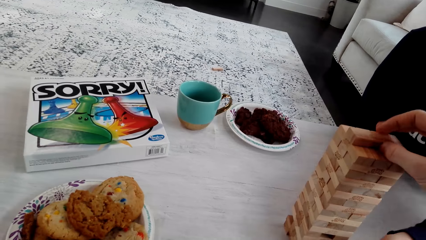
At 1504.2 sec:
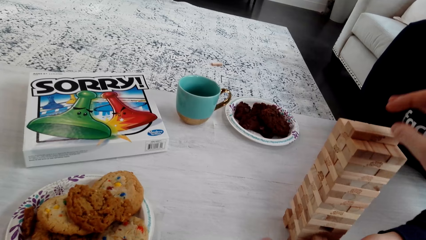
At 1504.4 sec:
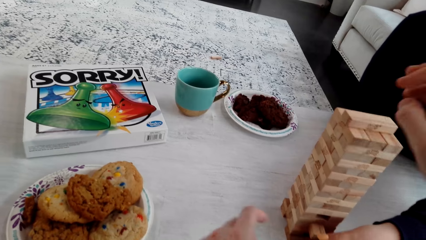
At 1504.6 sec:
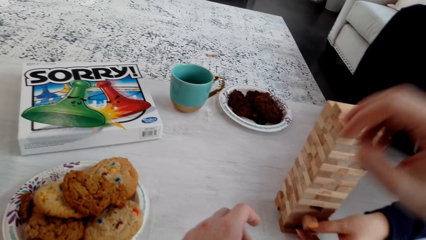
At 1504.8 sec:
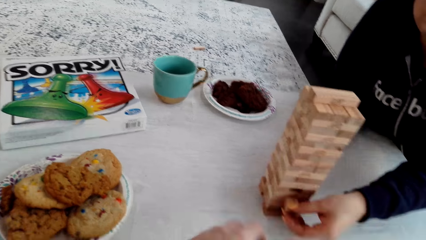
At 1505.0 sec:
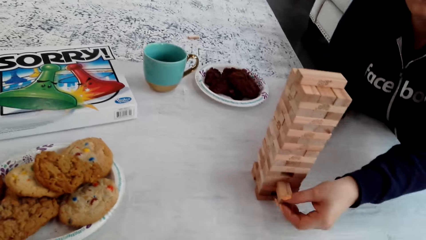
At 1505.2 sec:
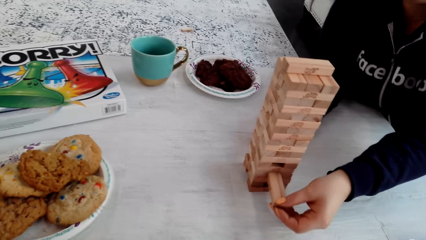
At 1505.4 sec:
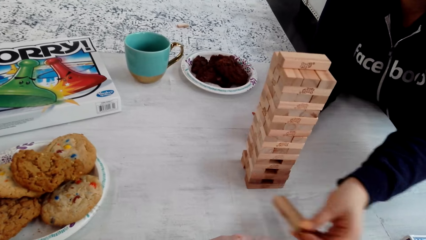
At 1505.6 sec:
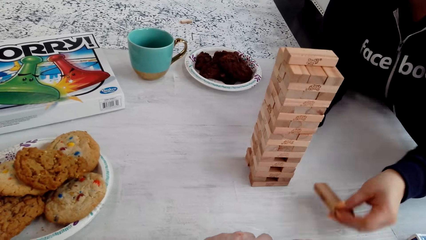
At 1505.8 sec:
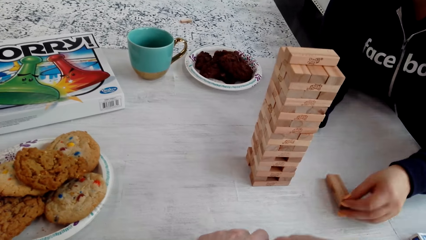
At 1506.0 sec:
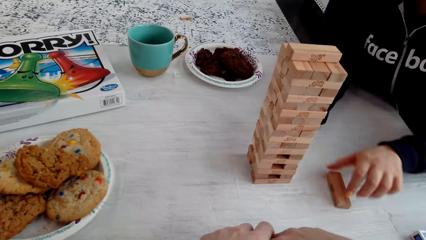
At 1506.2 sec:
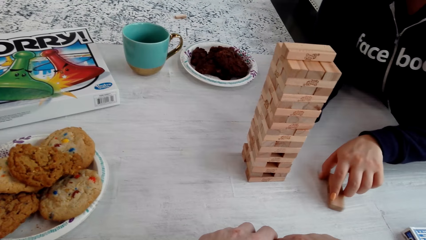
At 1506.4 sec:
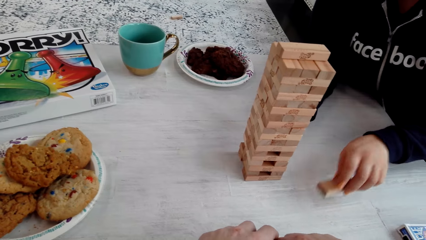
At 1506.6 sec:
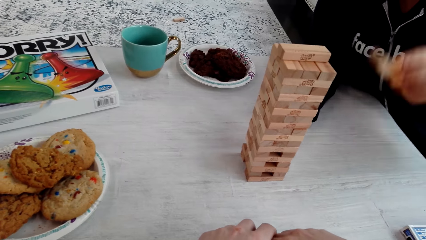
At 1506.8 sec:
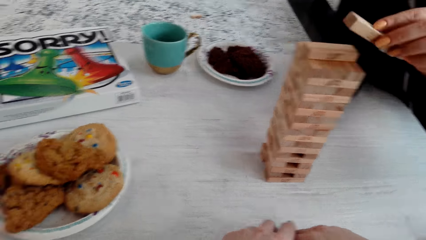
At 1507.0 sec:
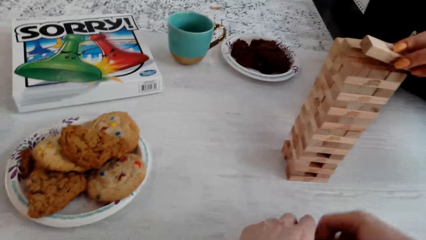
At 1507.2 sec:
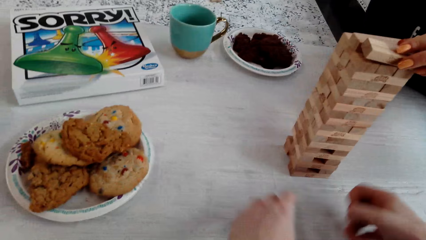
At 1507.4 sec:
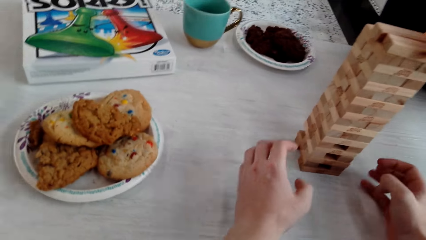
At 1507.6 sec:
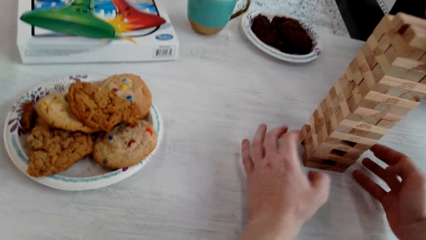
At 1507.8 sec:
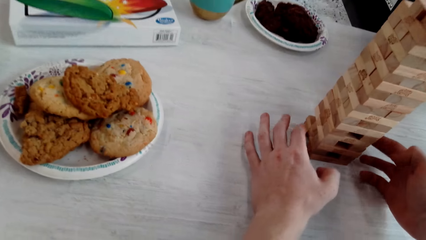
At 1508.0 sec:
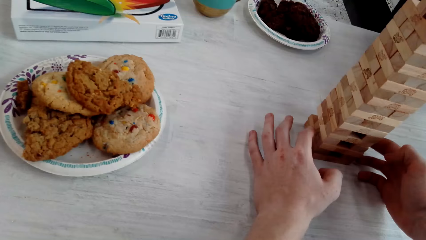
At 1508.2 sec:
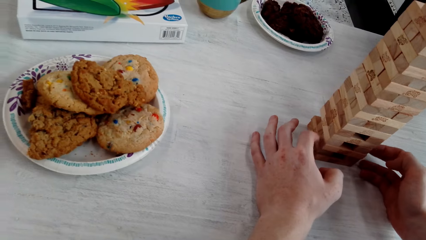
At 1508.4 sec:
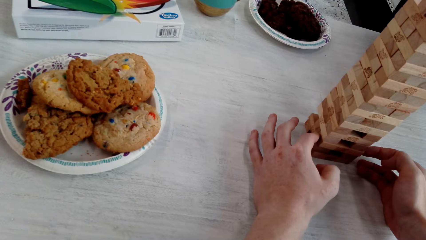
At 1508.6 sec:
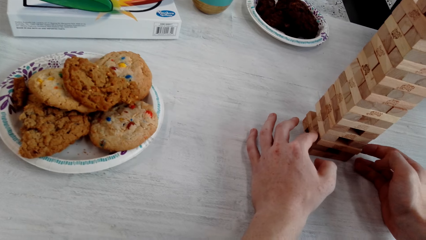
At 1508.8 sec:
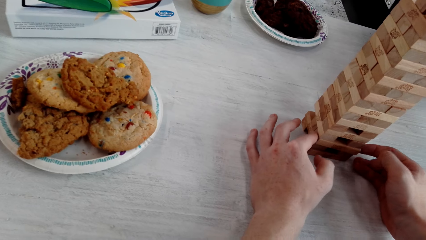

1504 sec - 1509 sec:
A woman removes a piece from the jenga blocks. The woman plays the jenga, picks up the wooden jenga piece on the table with her left hand, and puts the wooden jenga piece on top of the jenga with her left hand. The camera wearer plays the jenga. They remove a piece from the jenga blocks.

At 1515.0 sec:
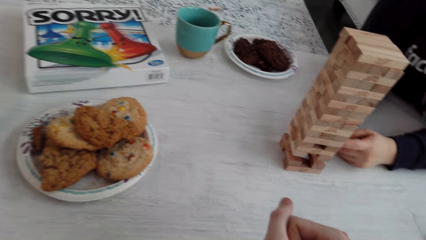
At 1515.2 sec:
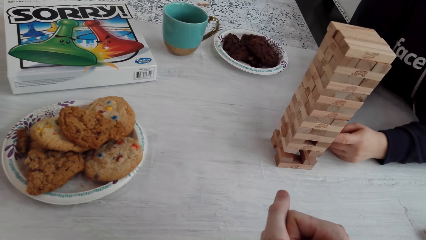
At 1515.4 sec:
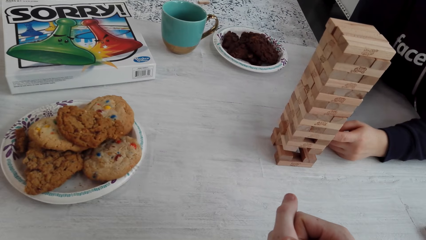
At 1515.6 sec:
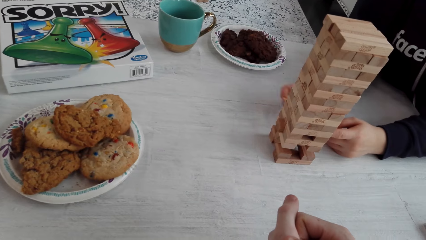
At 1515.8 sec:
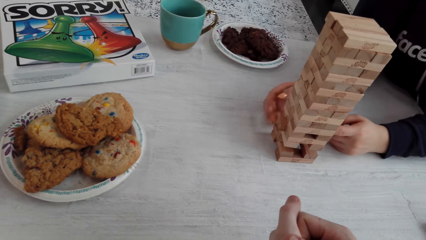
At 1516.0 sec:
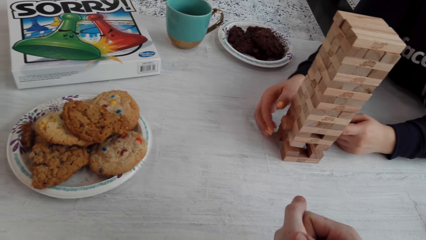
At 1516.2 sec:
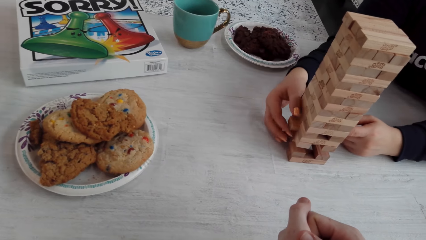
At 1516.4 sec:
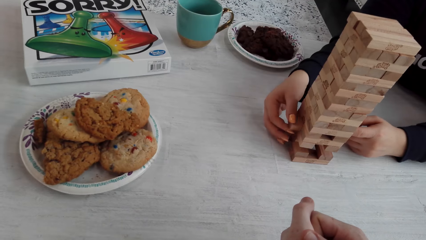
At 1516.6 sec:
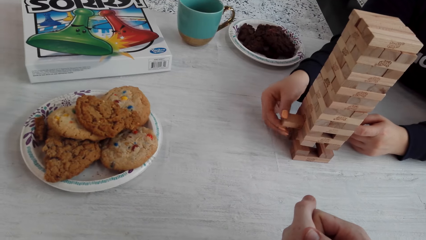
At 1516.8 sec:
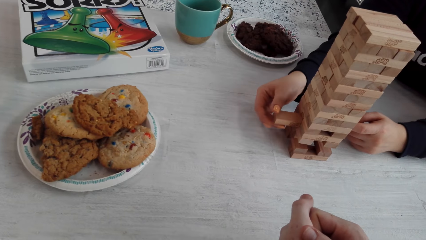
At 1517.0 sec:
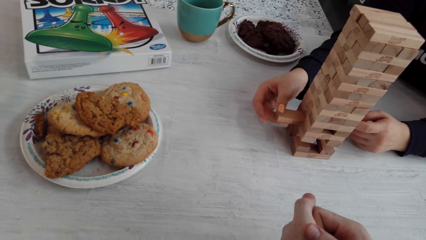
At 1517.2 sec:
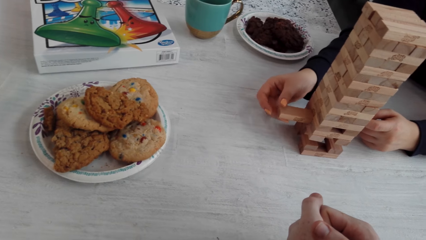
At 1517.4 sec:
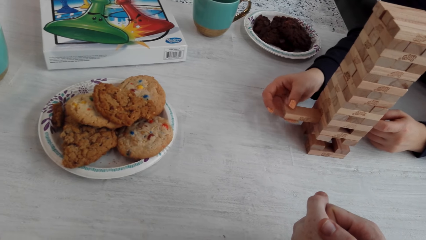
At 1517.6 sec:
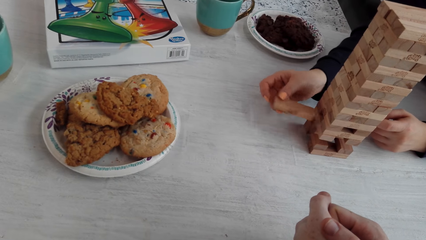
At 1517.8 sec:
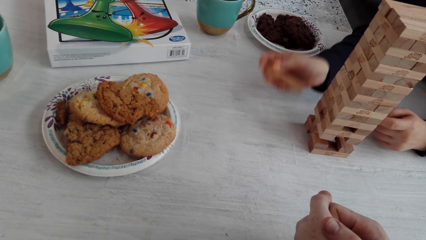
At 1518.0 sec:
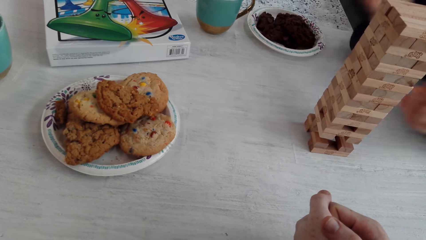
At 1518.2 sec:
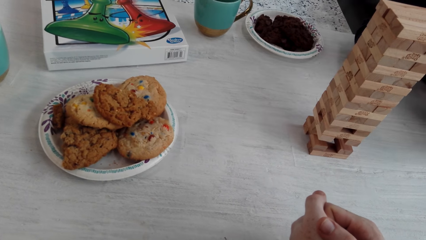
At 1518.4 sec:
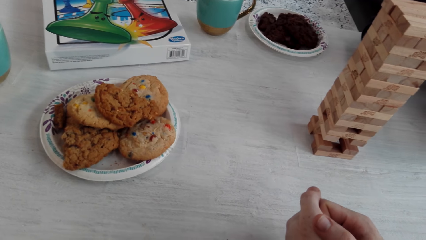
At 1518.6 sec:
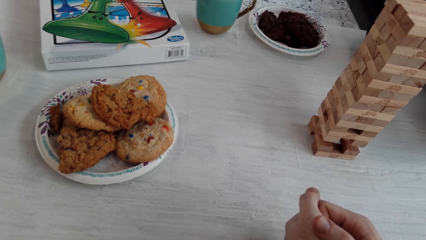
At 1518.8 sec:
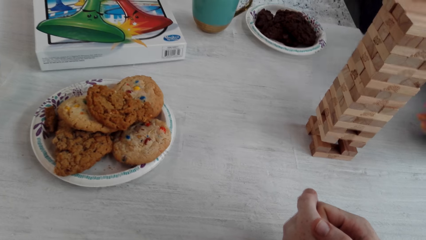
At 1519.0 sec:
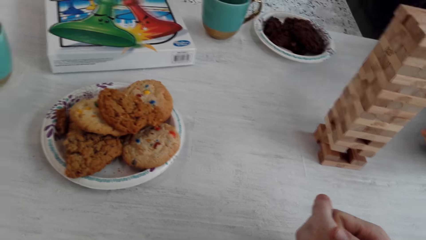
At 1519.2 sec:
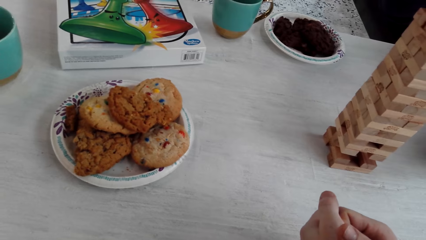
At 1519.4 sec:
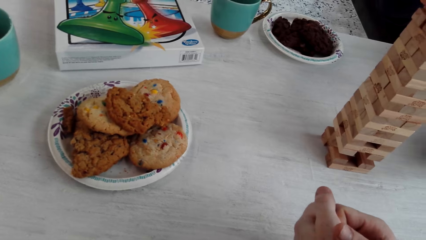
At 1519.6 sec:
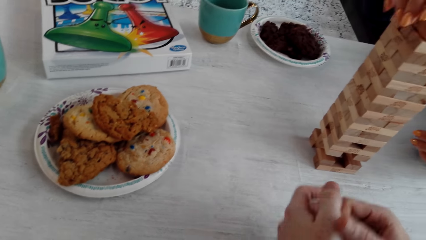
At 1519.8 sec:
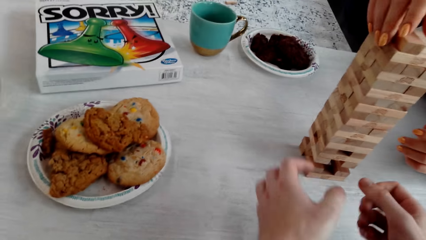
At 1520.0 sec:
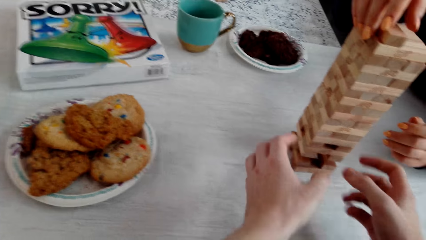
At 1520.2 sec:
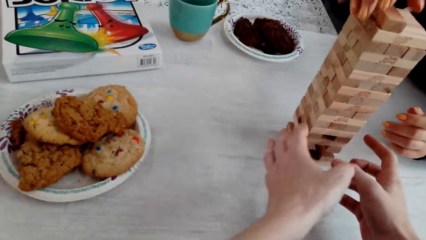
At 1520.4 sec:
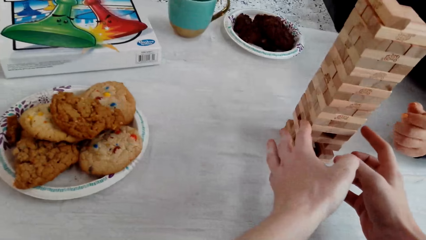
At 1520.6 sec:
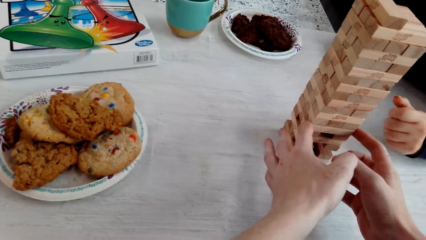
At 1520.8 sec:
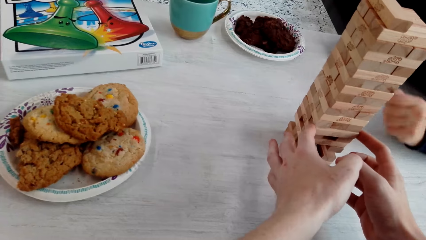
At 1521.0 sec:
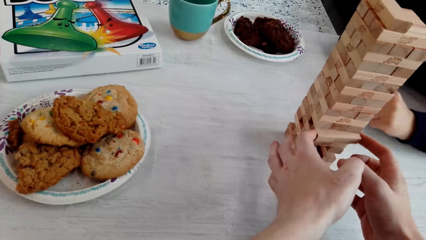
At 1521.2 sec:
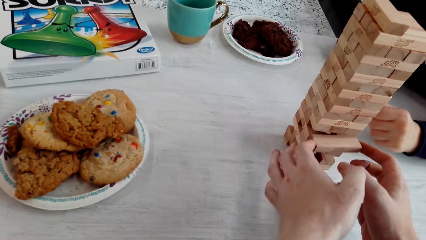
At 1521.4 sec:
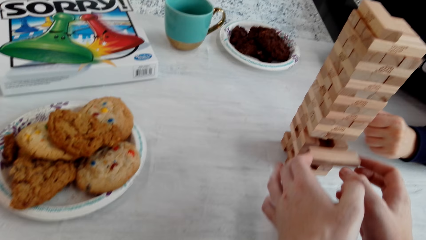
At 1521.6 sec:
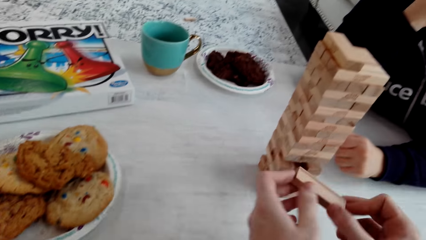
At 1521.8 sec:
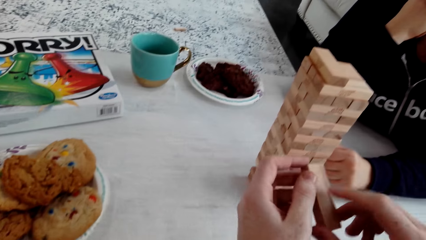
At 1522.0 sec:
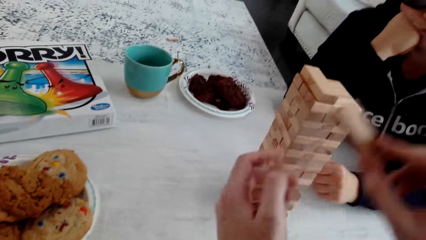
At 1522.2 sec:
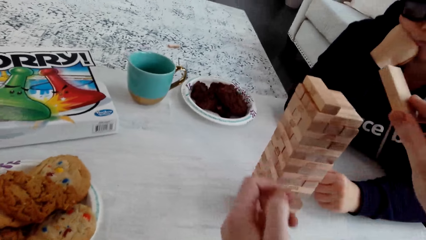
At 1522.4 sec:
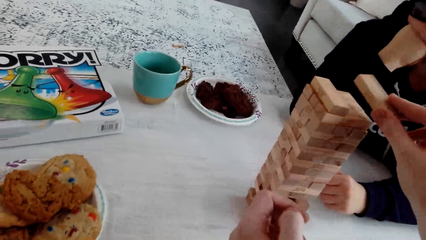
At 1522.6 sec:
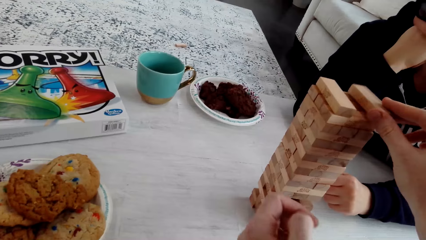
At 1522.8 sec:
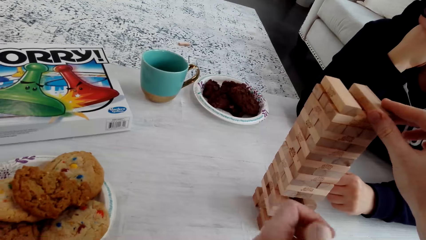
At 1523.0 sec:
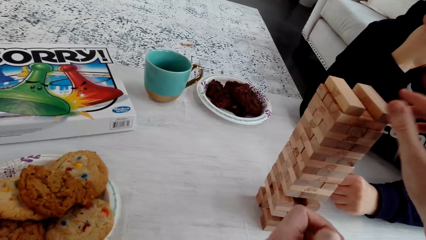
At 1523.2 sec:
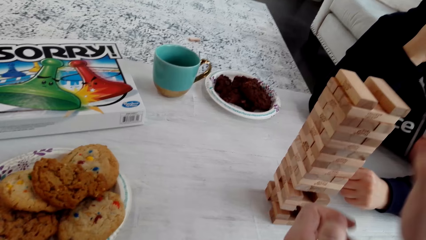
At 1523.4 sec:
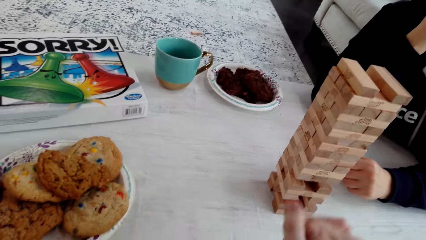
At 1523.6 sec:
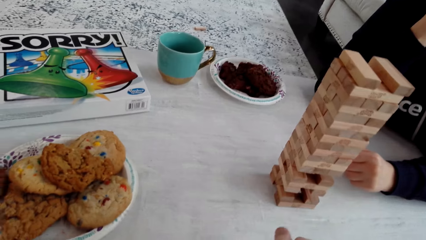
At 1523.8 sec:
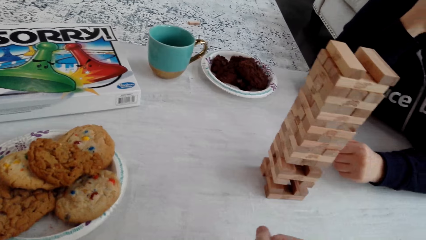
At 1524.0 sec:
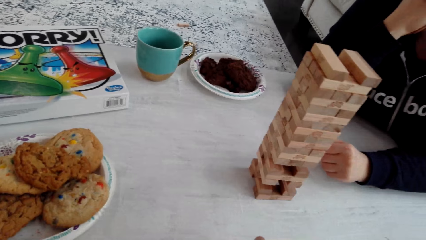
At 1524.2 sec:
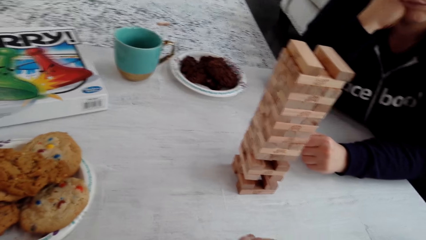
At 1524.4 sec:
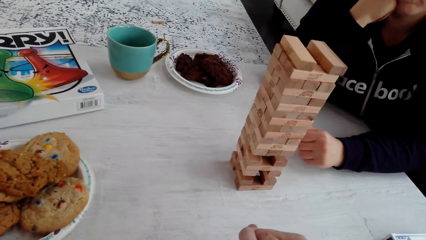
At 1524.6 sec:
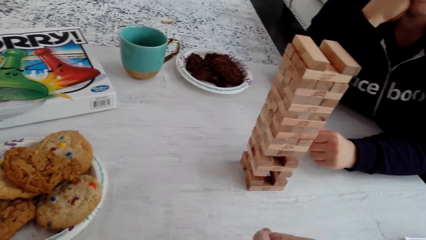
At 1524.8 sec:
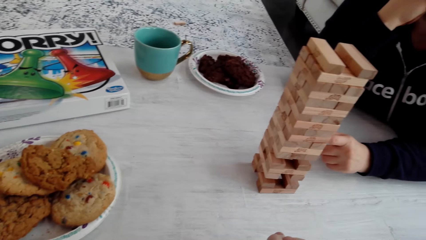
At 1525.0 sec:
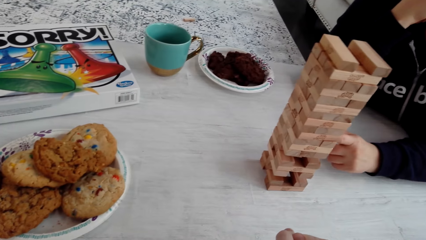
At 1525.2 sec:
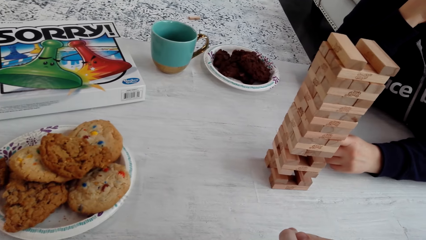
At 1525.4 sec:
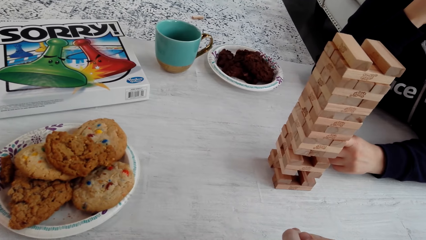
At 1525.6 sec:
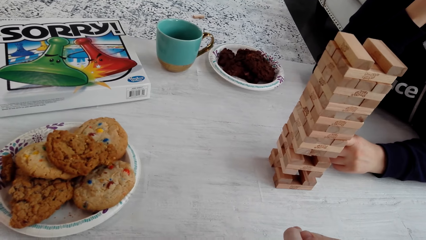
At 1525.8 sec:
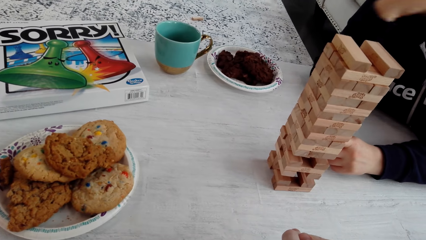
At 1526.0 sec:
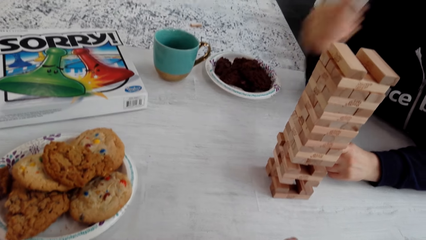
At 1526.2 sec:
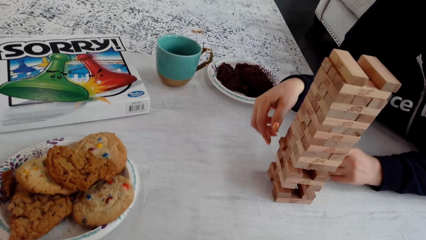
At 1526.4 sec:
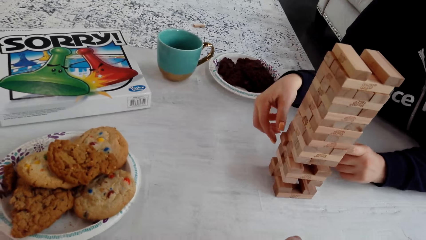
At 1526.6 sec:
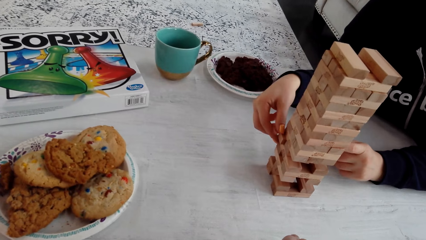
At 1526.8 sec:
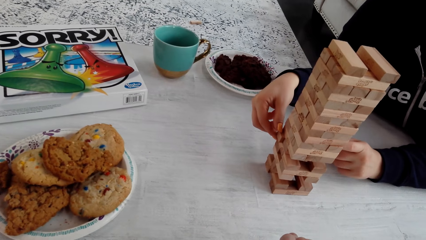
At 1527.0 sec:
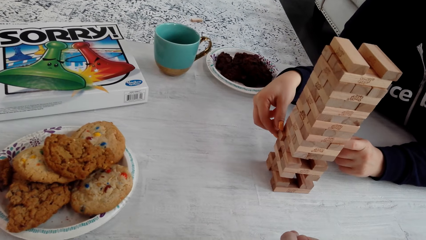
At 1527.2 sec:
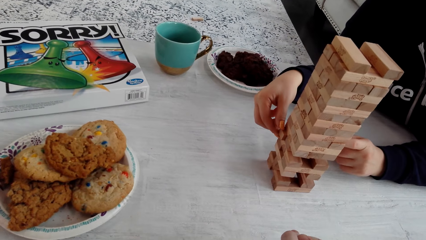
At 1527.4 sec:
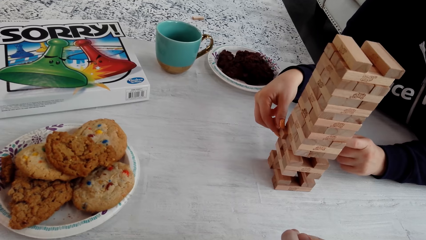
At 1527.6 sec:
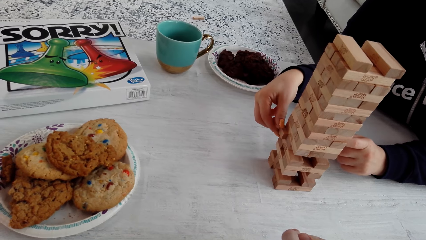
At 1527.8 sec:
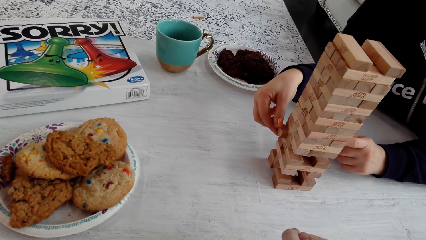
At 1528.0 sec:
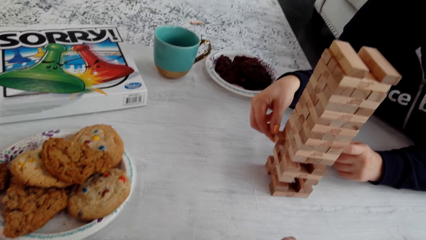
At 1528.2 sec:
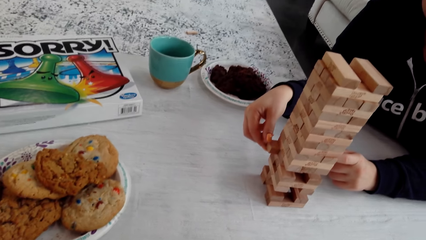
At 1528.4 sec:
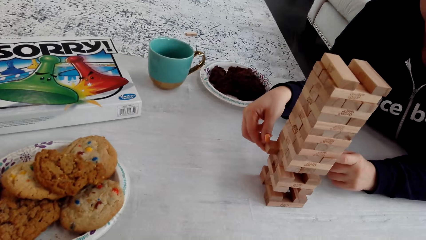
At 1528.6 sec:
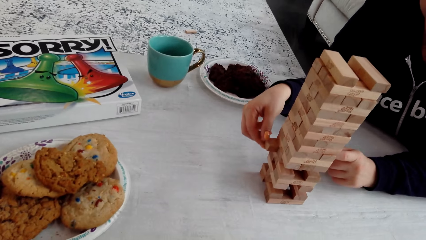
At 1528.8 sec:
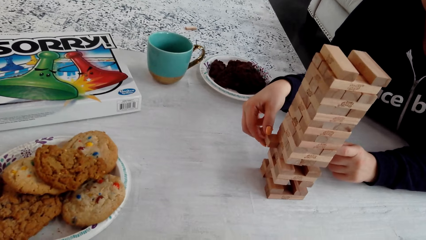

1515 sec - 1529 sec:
A woman plays the jenga, removes a piece from the jenga blocks, holds the wooden jenga piece with her right hand, and puts the wooden jenga piece on top of the jenga with her right hand. The camera wearer removes a piece from the jenga blocks. He plays the jenga. He holds the wooden jenga piece with both his hands. He puts the wooden jenga piece on top of the jenga with his right hand. The woman plays the jenga and removes a piece from the jenga blocks.
